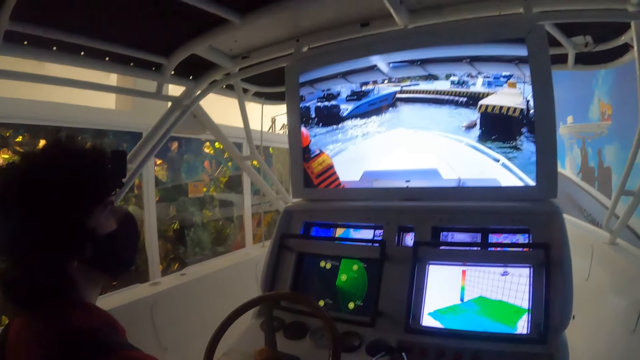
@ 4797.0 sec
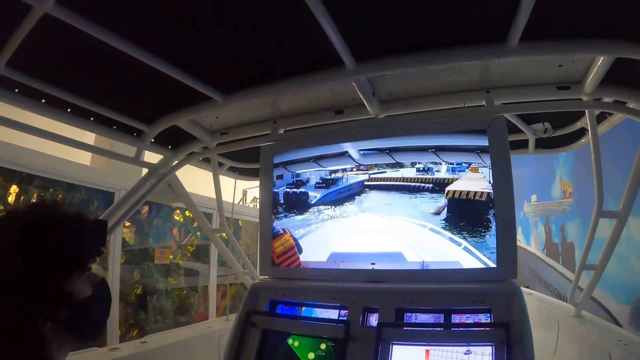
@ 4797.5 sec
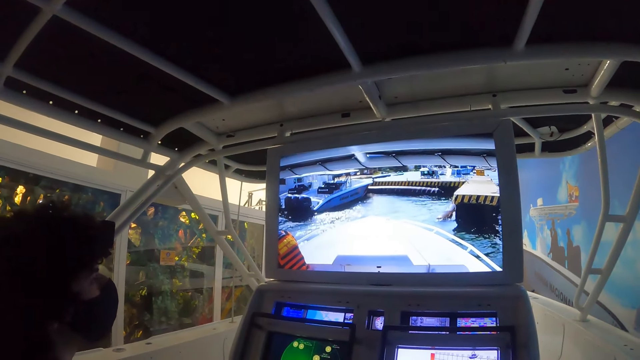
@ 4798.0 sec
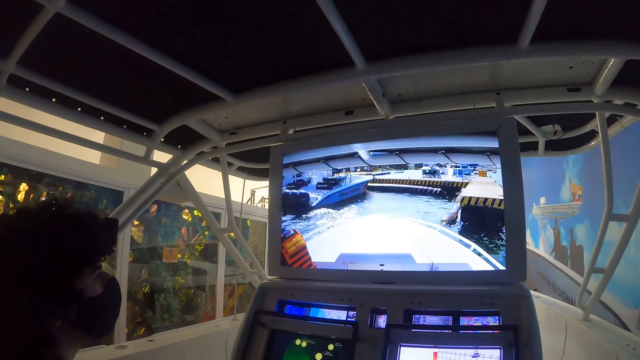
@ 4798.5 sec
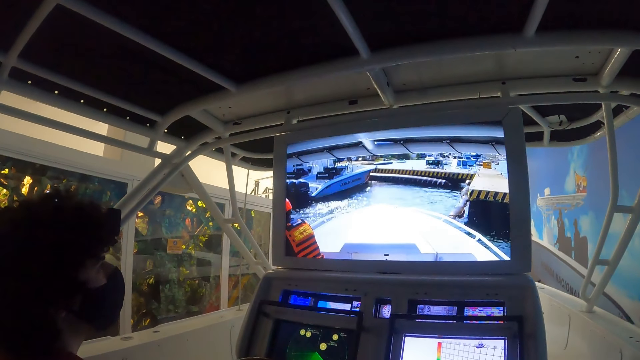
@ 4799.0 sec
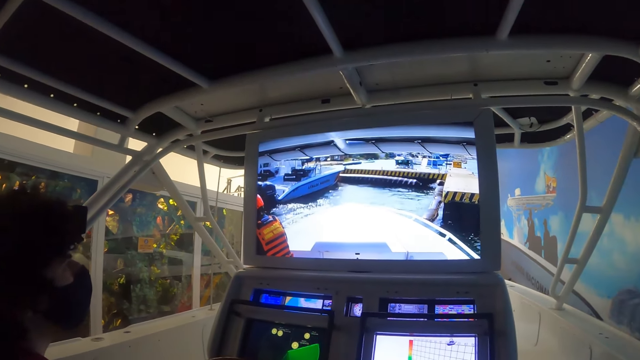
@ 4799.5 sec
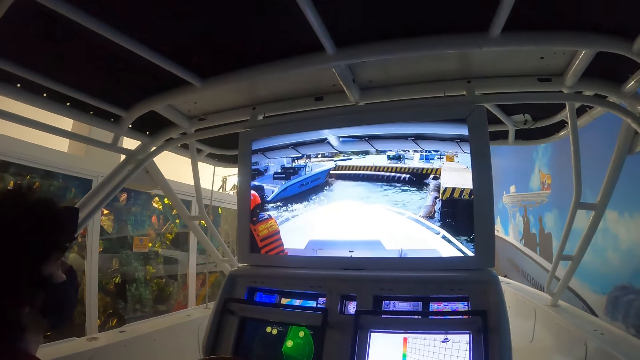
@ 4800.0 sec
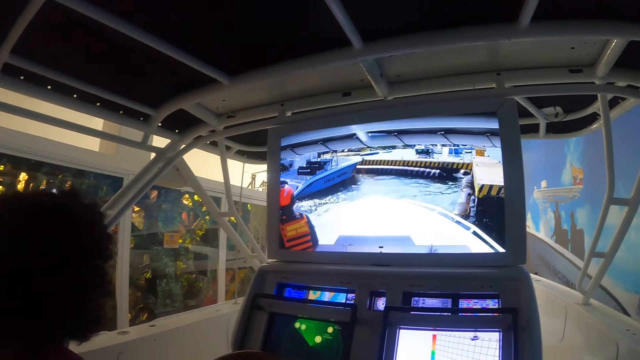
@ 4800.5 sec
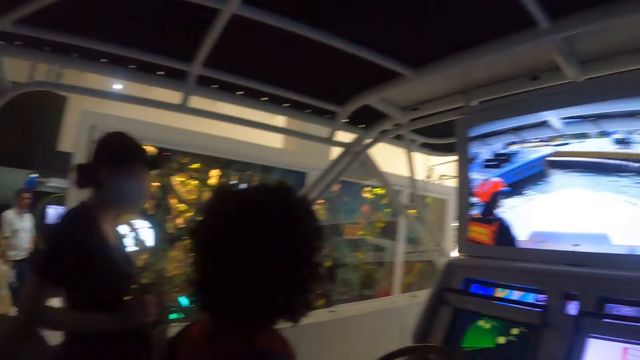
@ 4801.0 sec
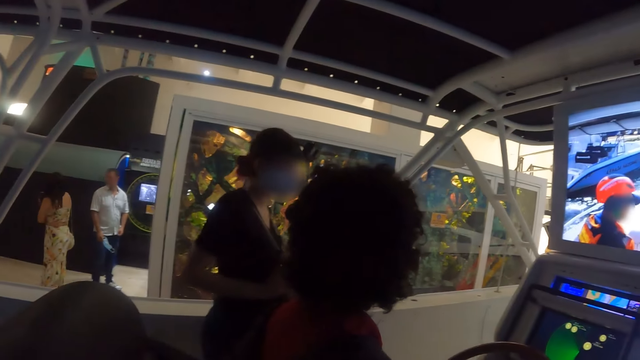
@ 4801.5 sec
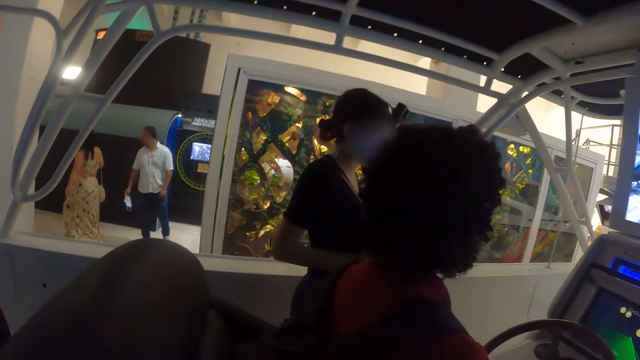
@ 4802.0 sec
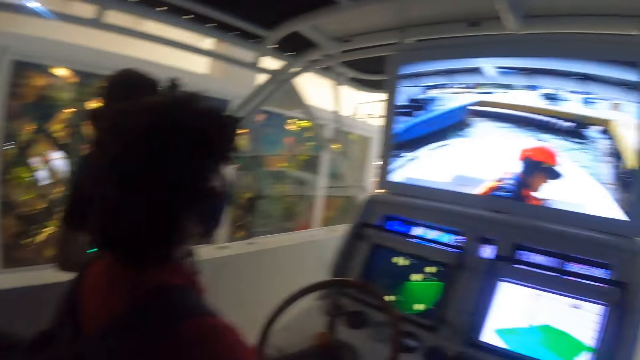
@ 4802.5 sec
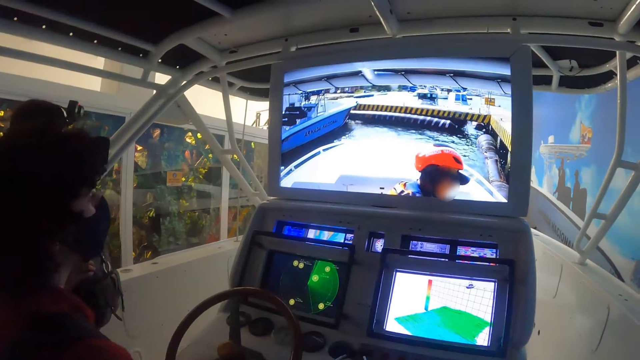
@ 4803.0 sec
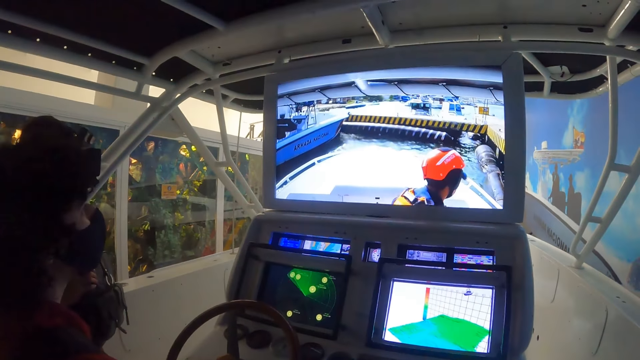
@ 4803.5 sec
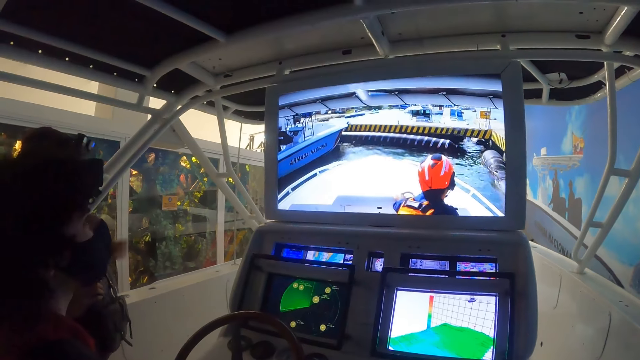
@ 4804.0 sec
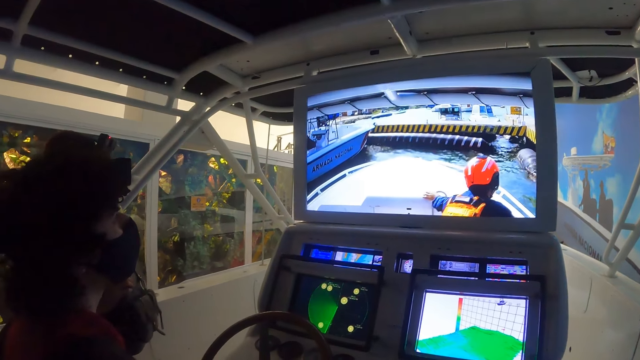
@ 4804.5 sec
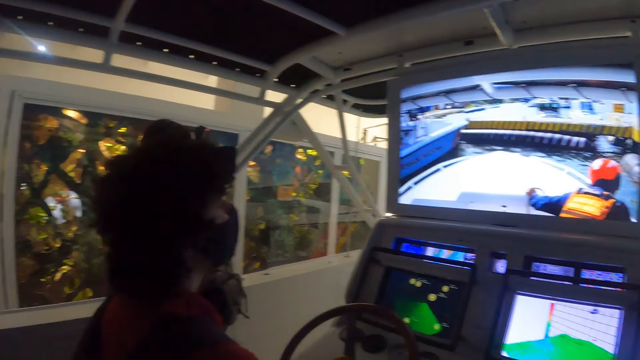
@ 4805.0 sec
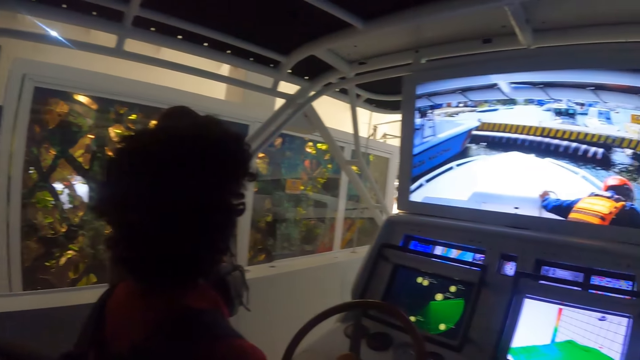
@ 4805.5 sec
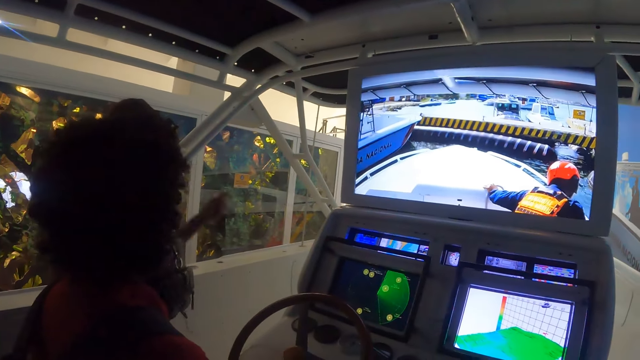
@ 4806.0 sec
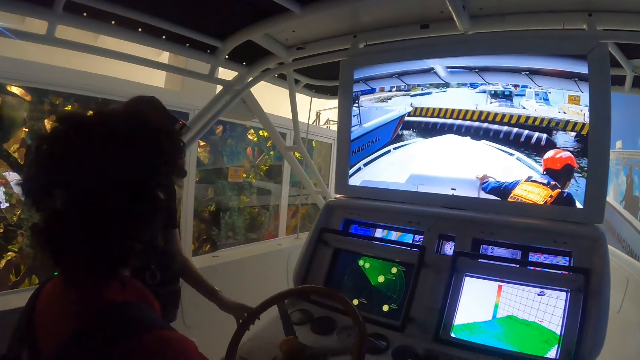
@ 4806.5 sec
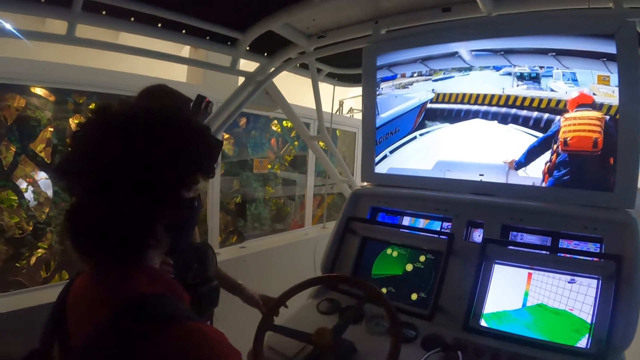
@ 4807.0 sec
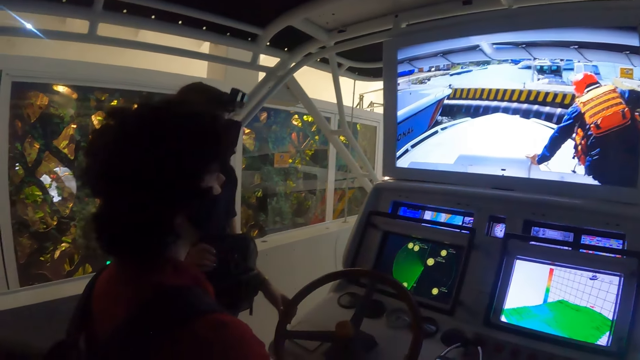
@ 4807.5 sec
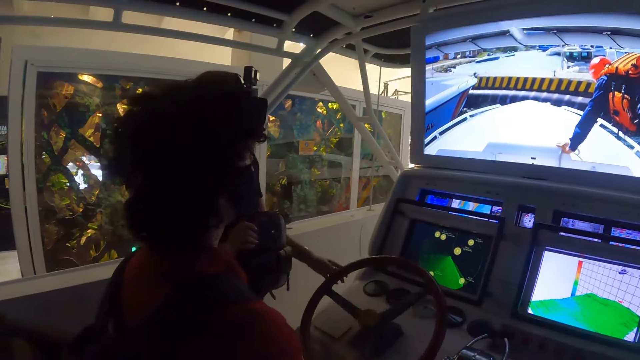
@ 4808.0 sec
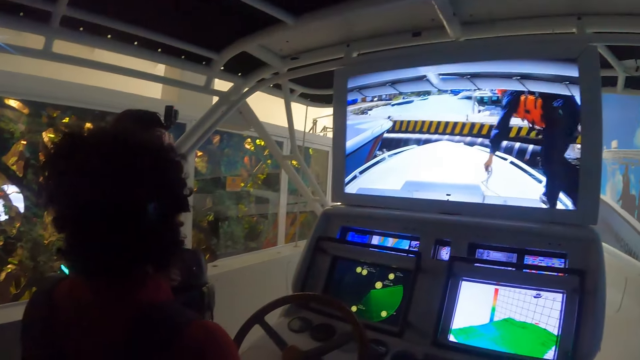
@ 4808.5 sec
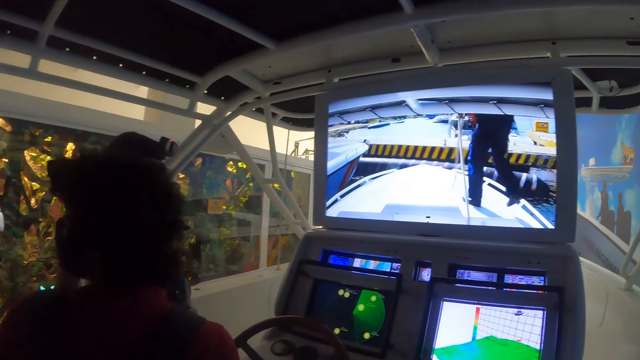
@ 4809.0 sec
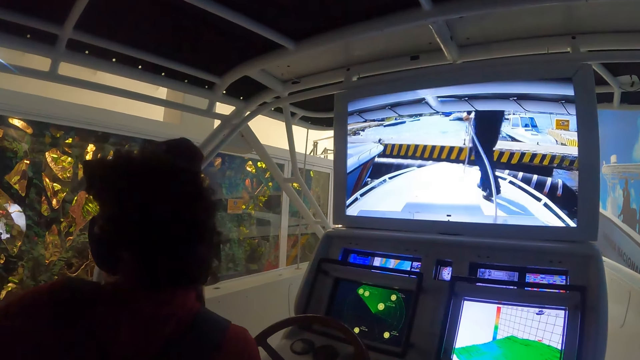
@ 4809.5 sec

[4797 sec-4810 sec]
A person looks around. The person interacts with another person. The other person touches the steering.

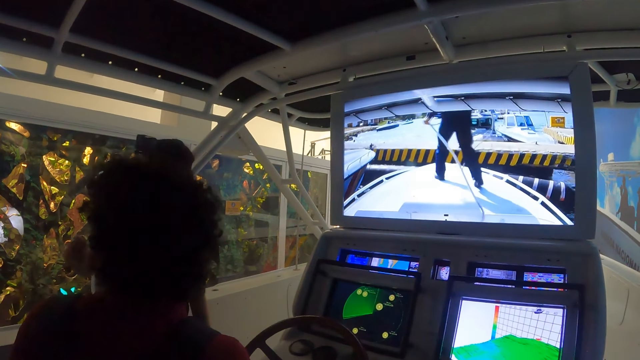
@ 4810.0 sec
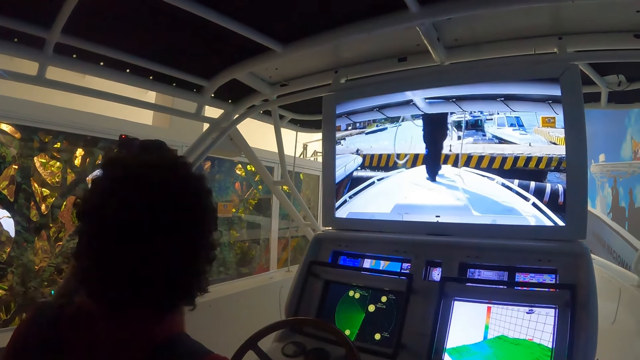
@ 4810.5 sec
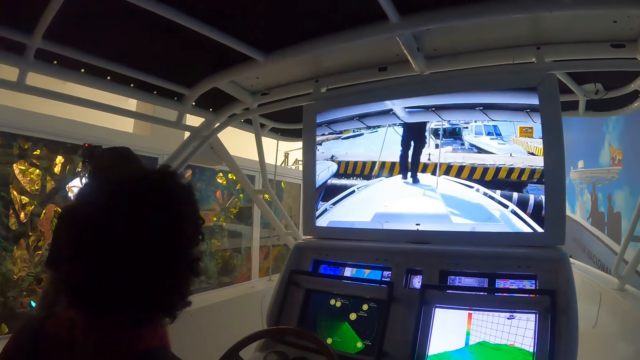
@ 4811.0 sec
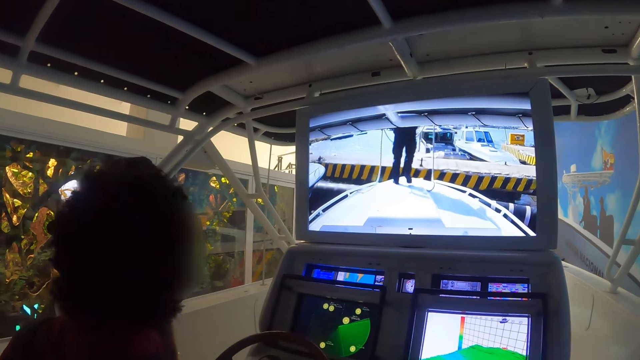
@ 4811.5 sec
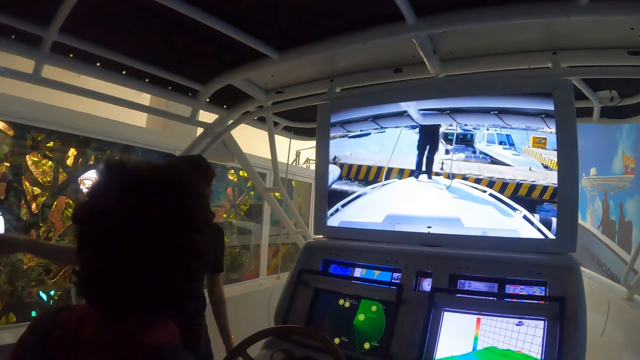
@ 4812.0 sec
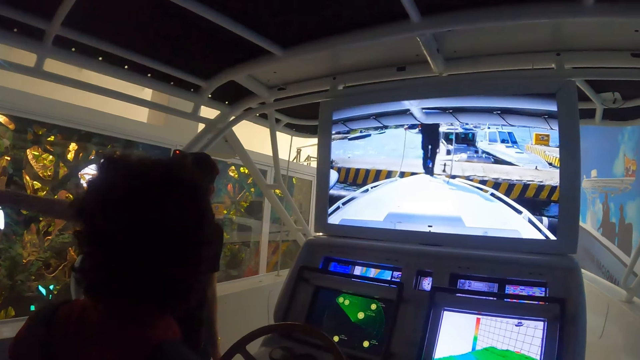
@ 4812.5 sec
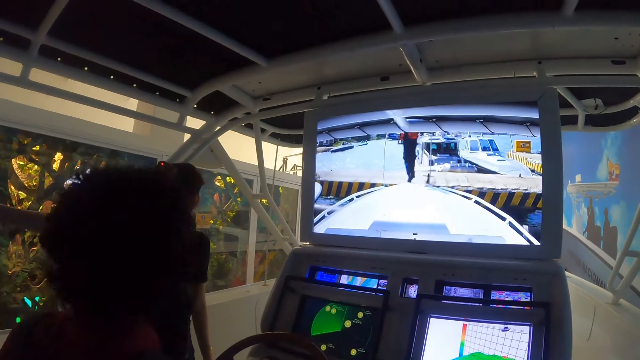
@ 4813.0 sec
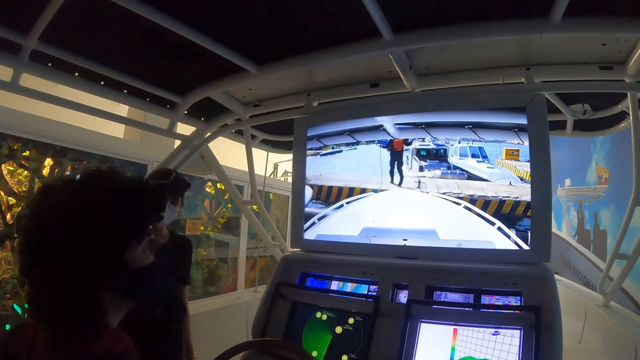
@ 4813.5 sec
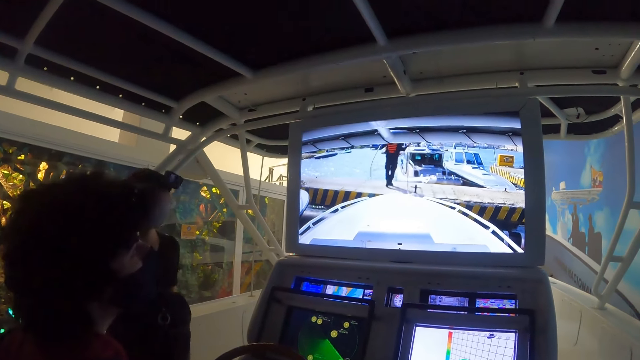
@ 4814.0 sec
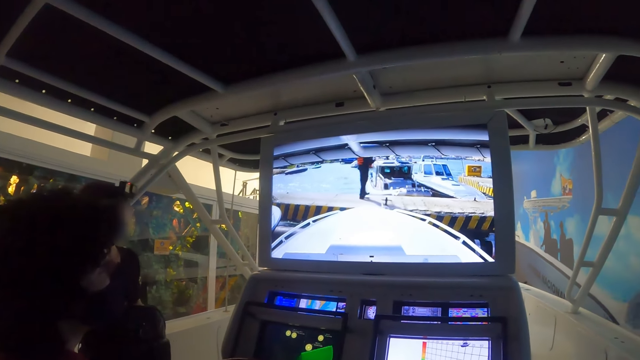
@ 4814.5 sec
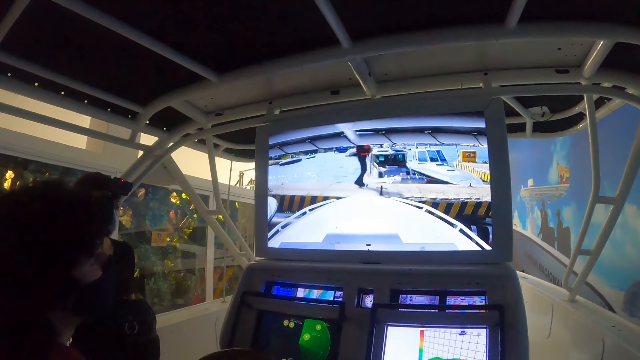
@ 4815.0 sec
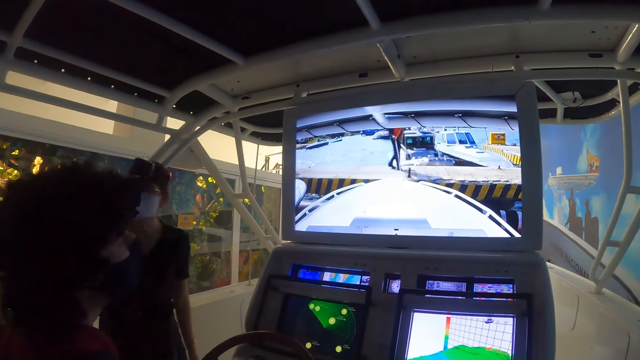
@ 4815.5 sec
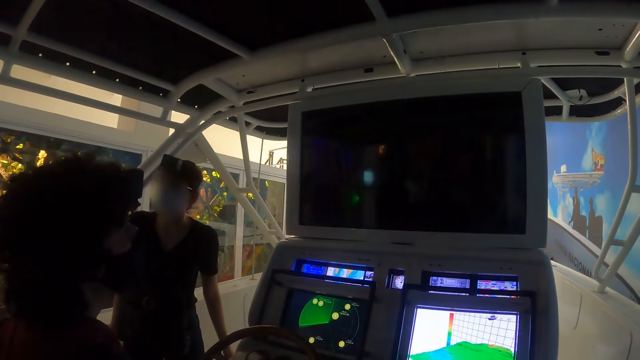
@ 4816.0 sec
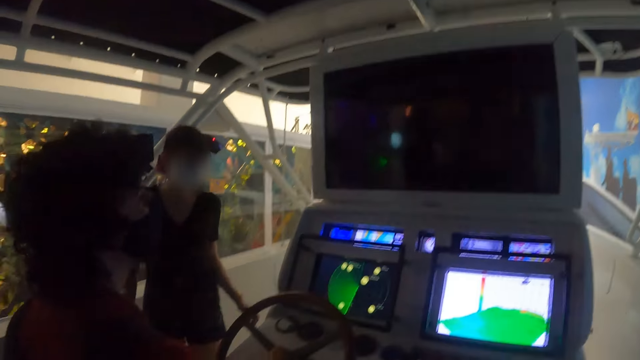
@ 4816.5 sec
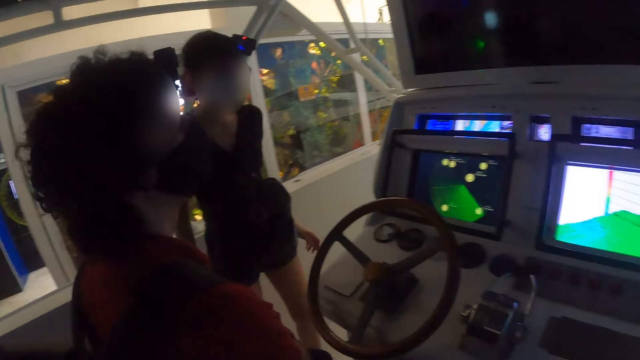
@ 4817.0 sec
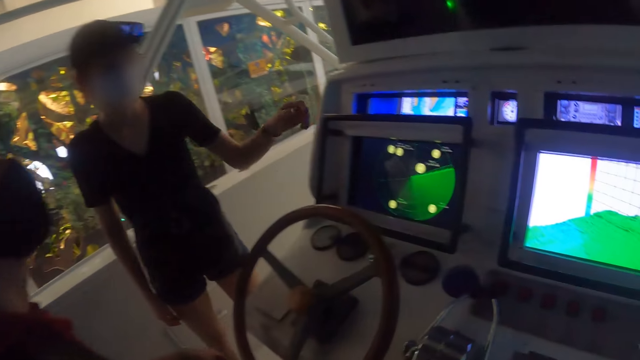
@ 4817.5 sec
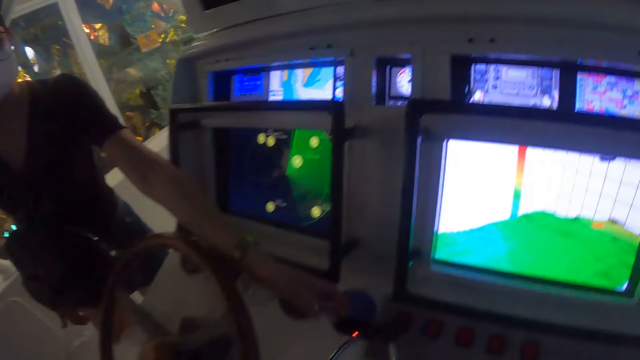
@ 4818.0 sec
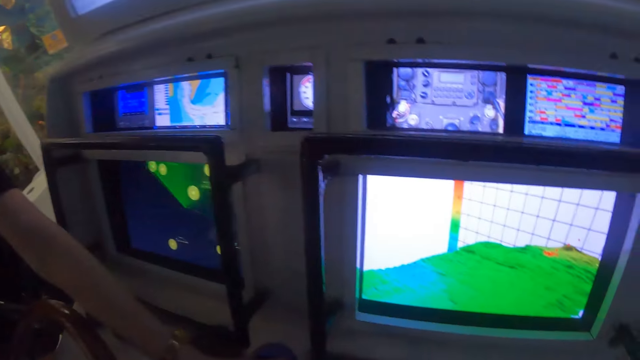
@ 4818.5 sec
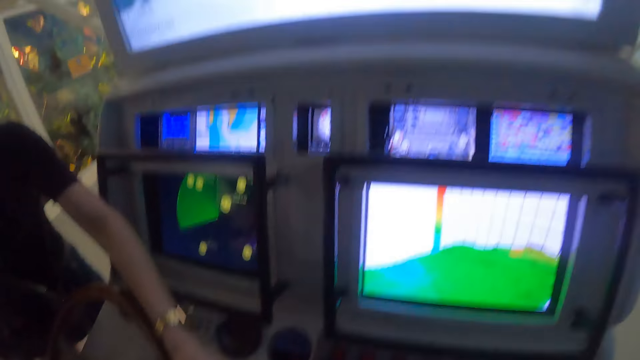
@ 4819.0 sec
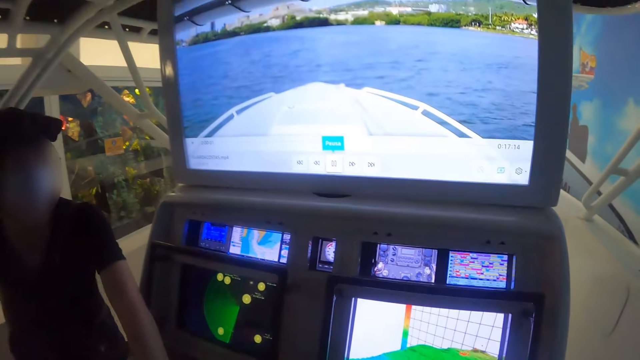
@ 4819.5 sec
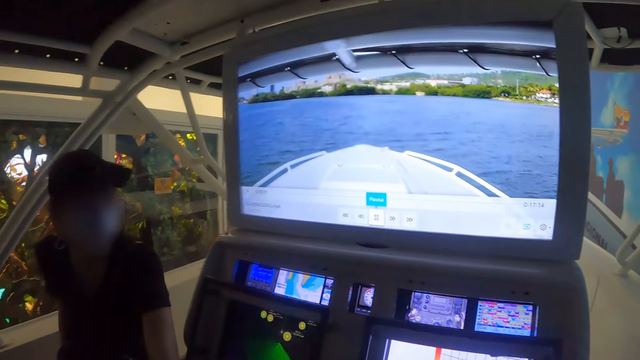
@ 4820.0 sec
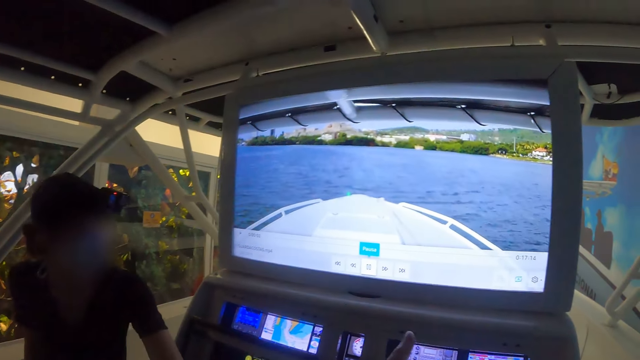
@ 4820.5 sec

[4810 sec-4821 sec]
A person interacts with another person. The camera wearer stands up. The other person operates the ship camera.
